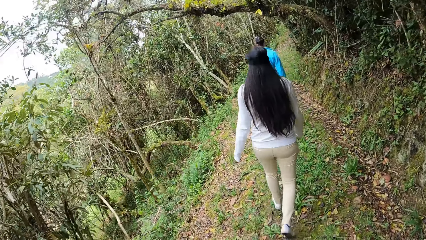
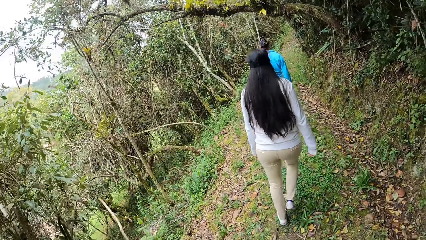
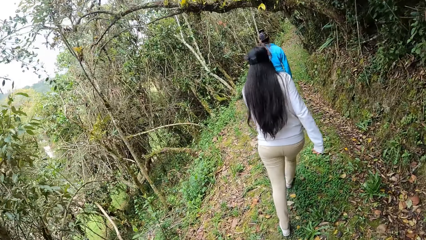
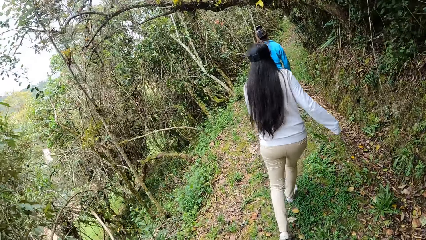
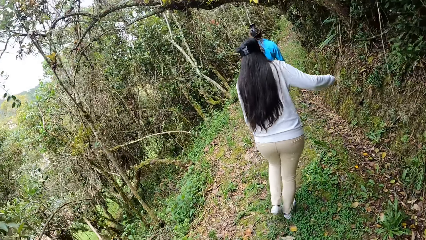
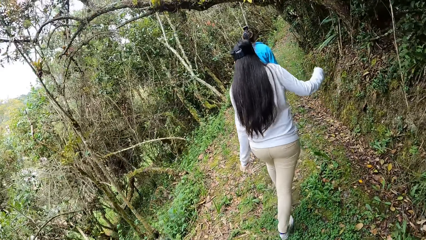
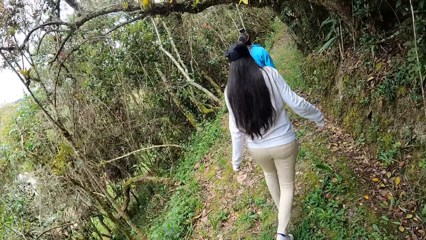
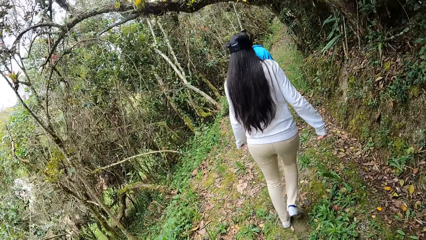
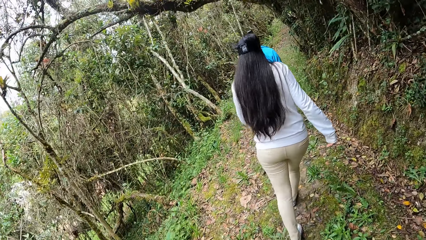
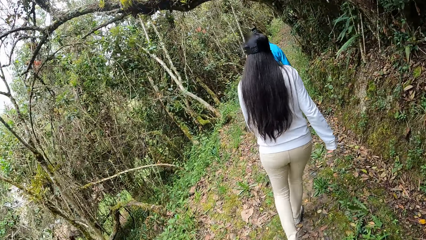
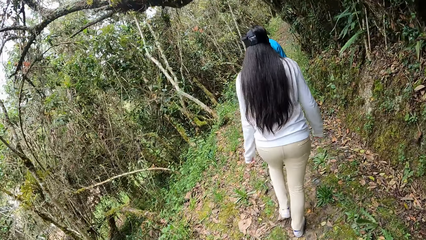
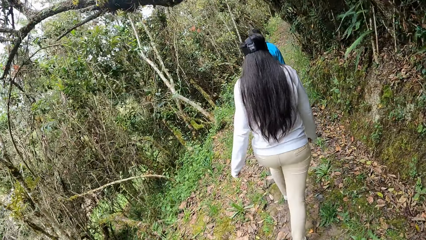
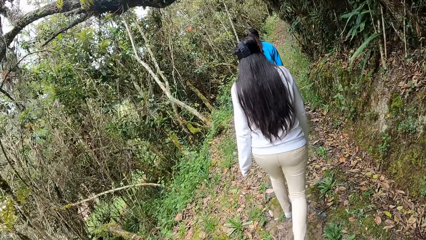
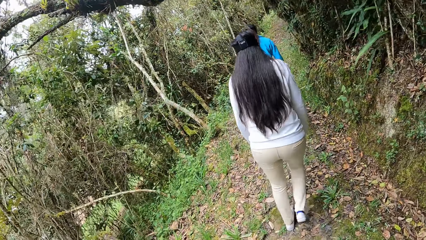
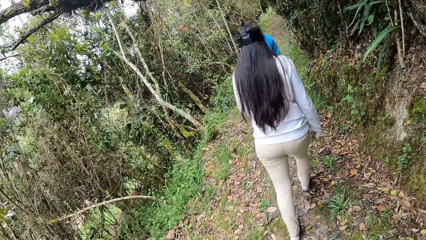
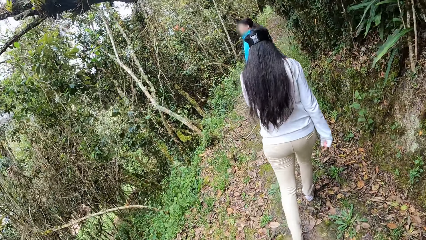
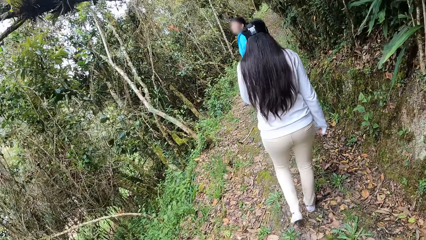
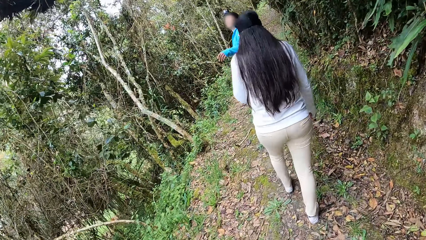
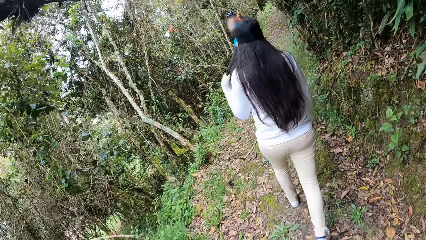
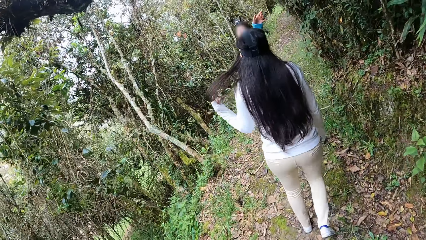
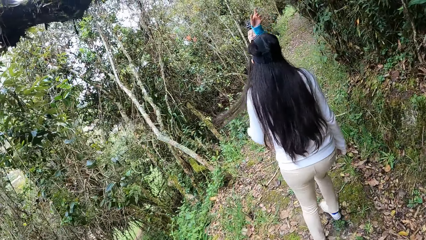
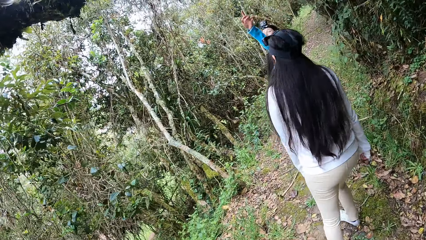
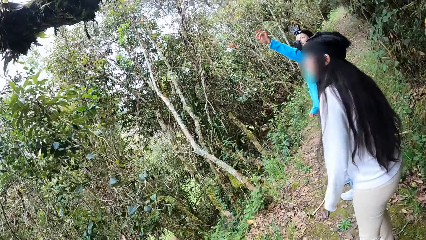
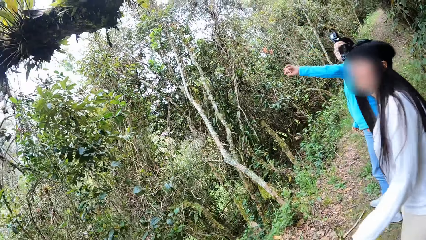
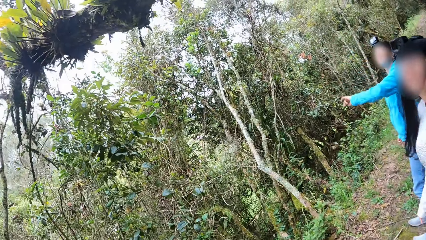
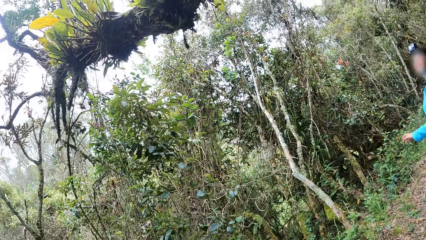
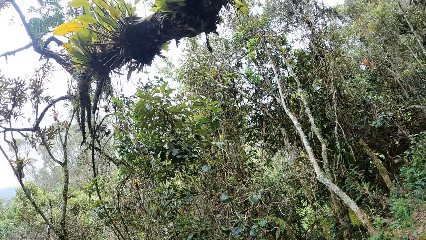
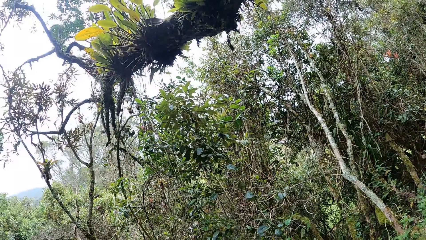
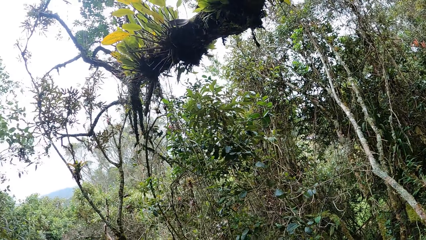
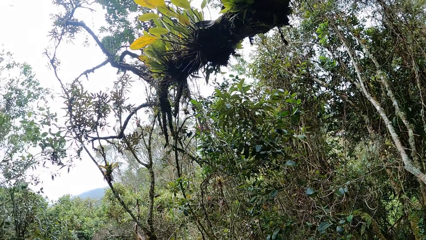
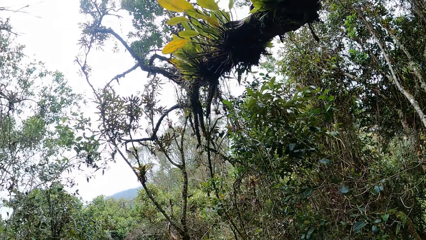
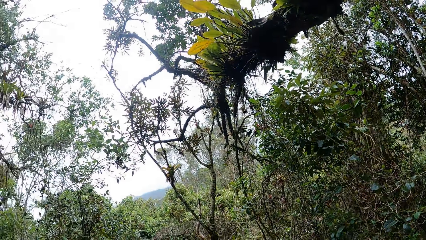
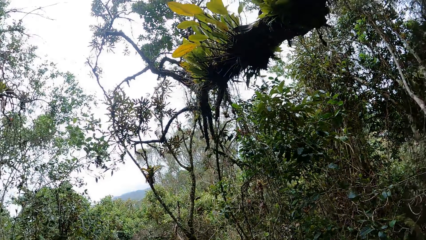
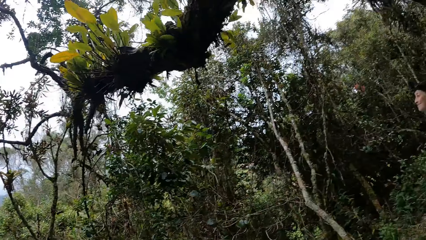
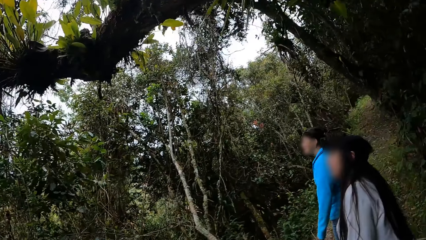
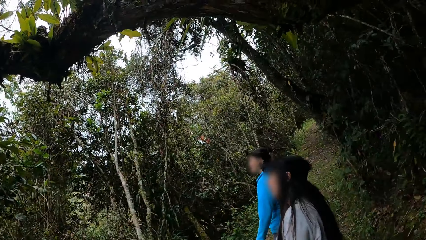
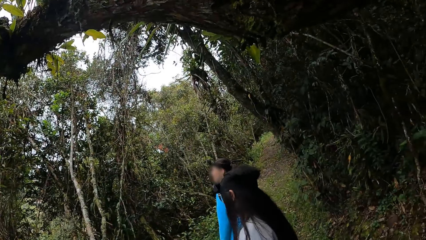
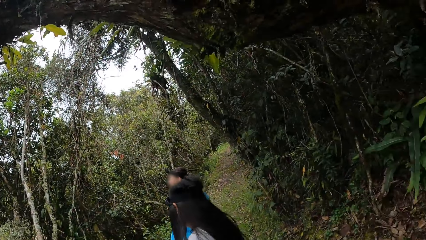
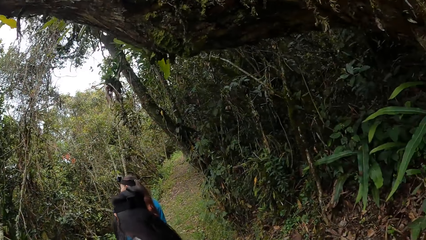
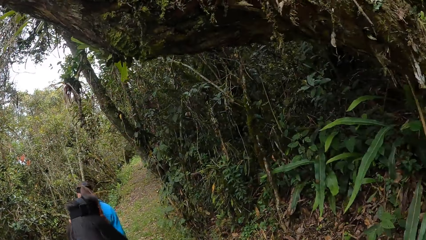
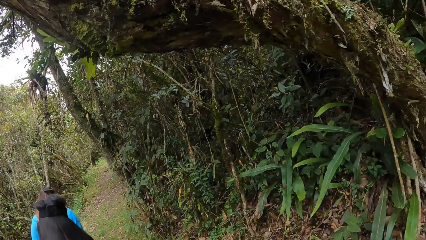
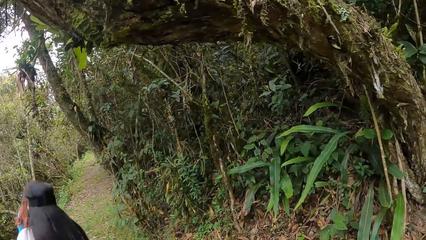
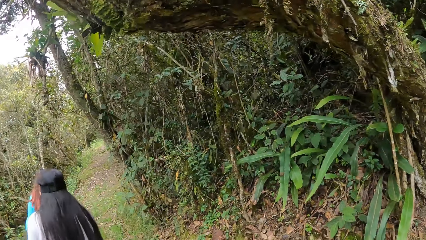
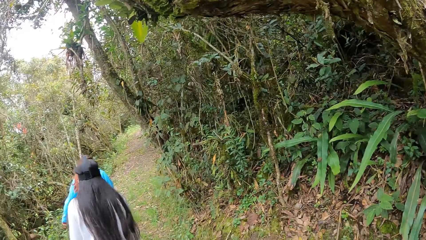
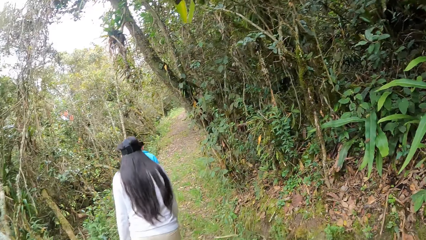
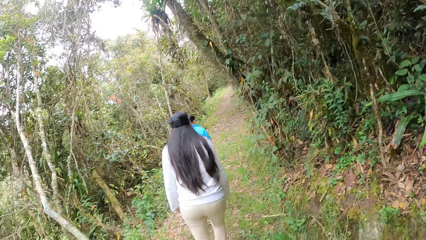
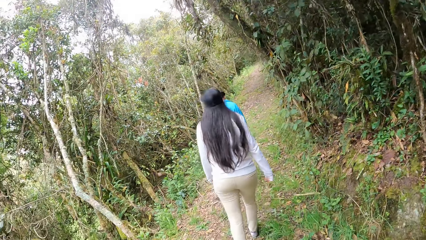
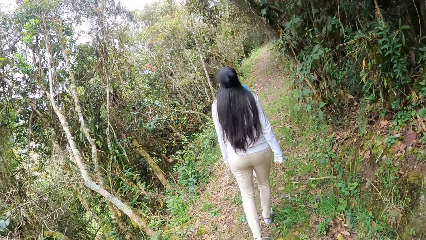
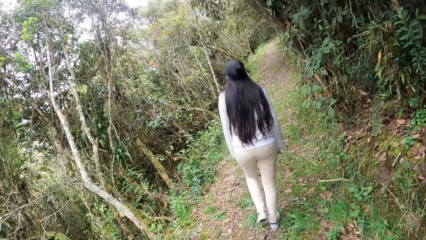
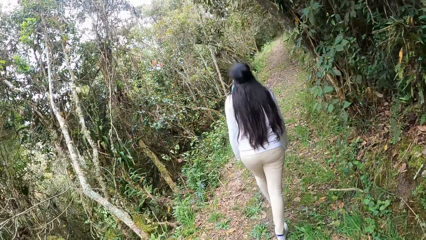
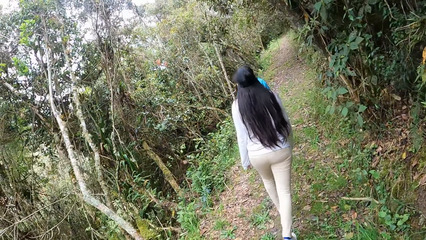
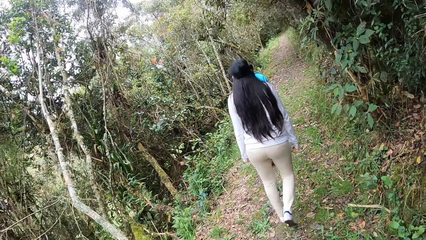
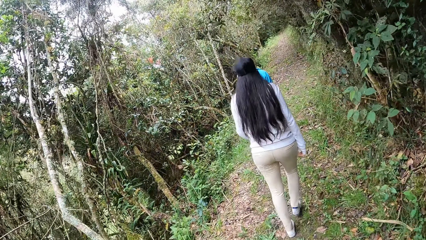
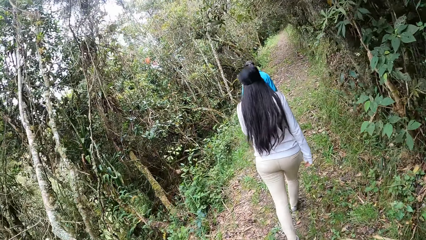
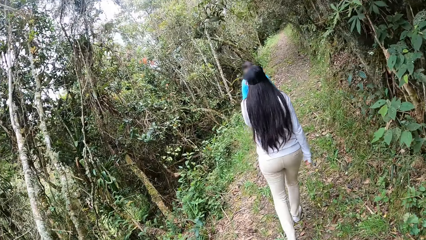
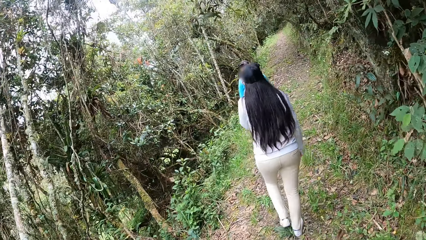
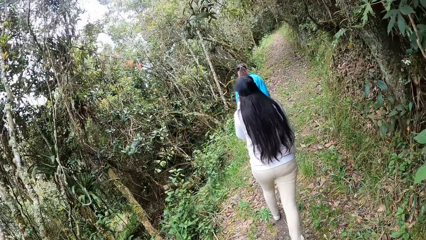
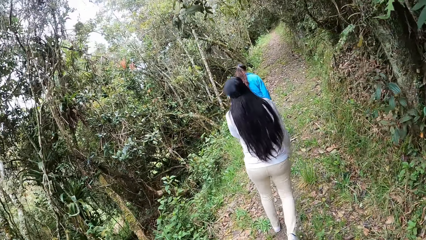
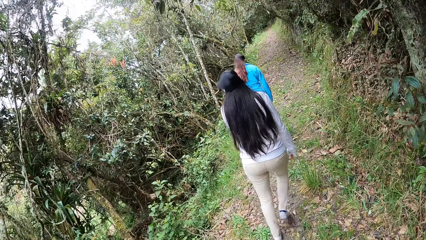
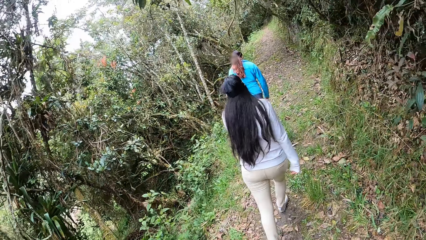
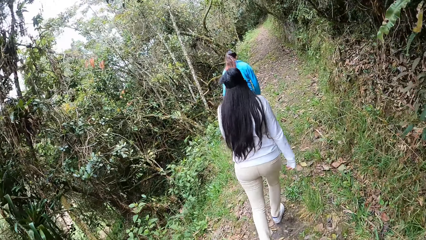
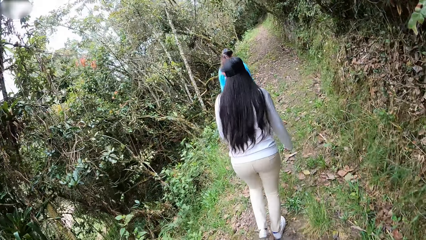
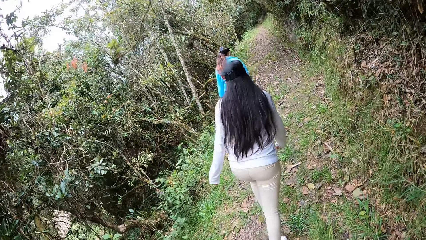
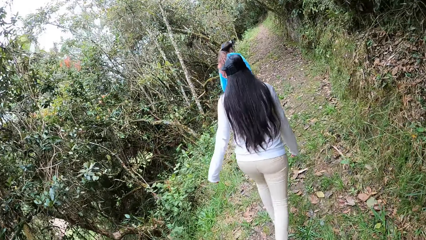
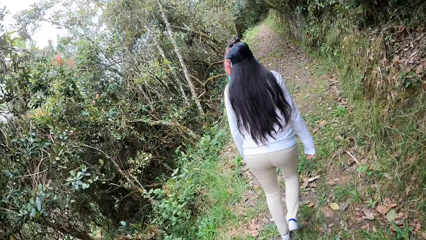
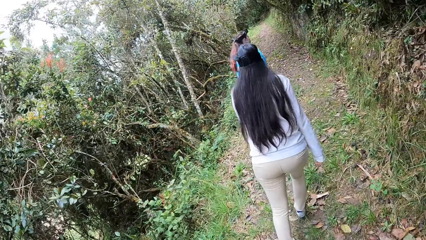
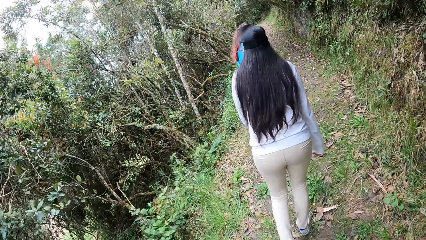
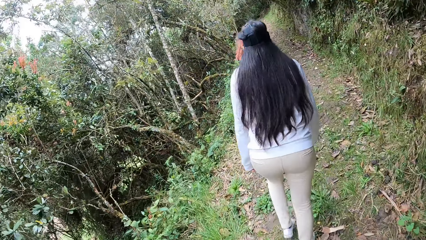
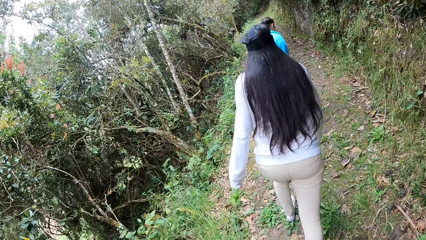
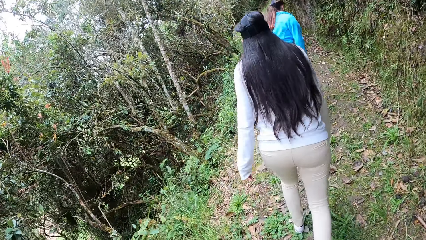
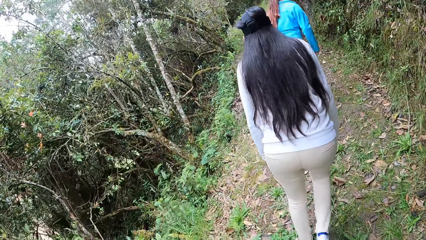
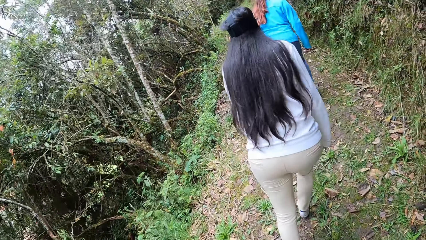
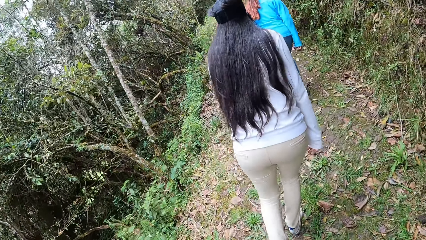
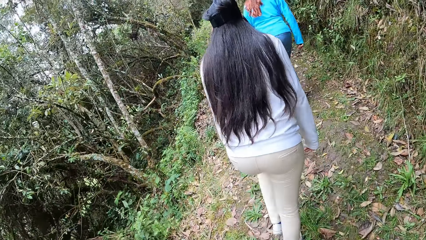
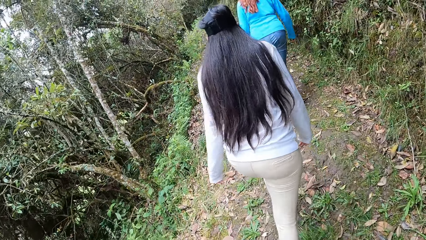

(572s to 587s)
The lady points to a tree. The camera wearer looks around. Another lady looks at the tree. The camera wearer looks at the tree. The first lady walks around. The camera wearer walks in the forest.
